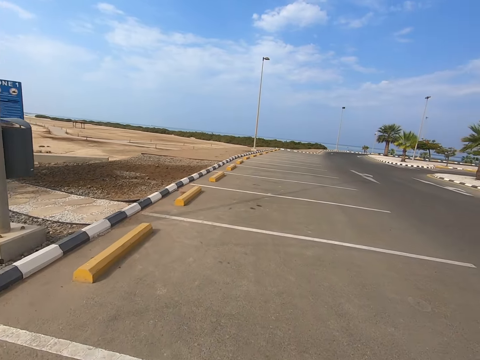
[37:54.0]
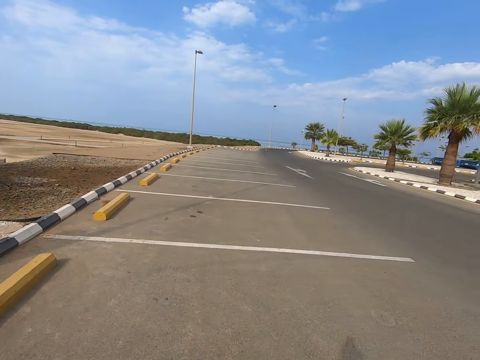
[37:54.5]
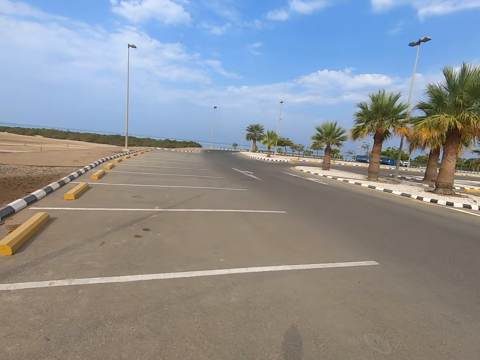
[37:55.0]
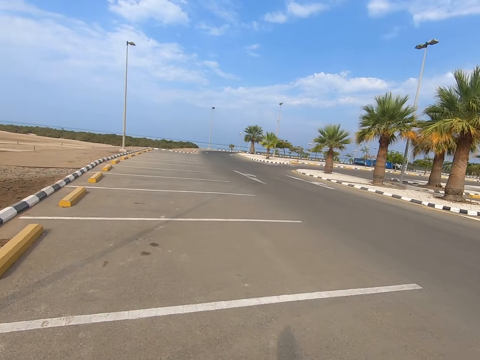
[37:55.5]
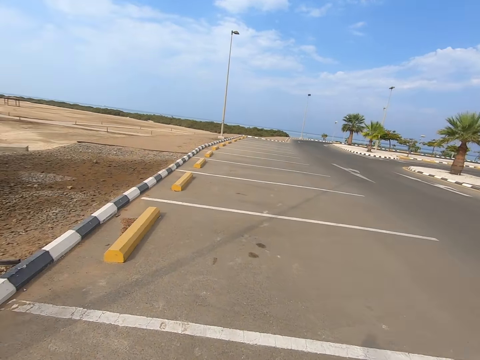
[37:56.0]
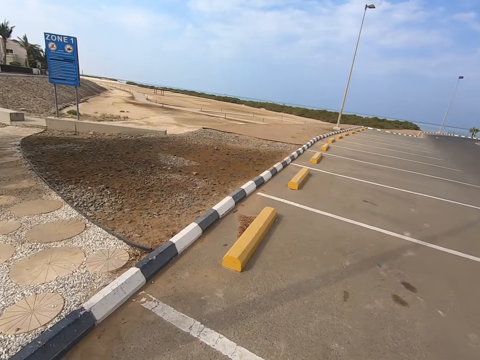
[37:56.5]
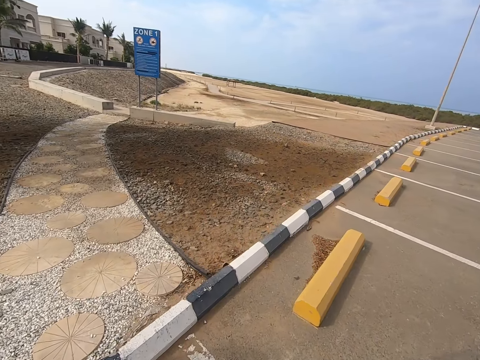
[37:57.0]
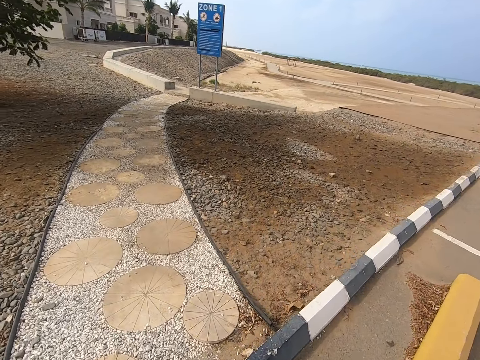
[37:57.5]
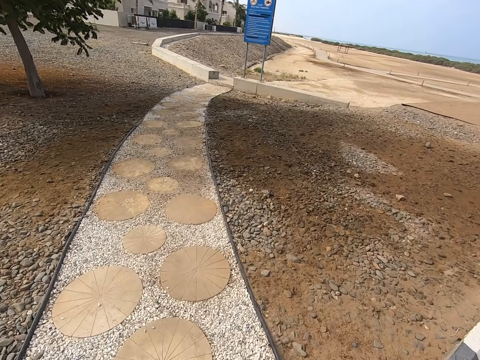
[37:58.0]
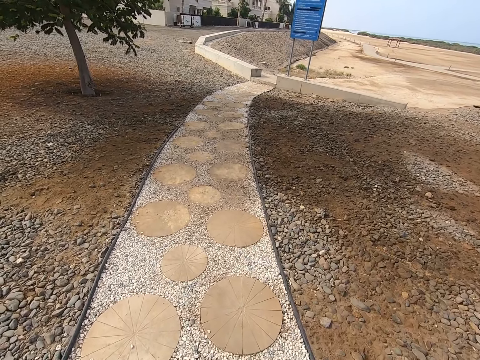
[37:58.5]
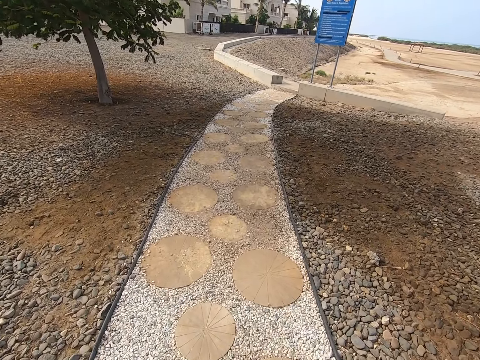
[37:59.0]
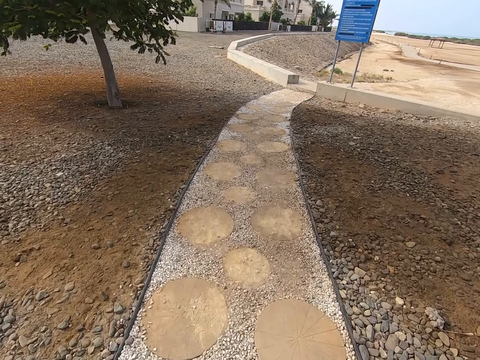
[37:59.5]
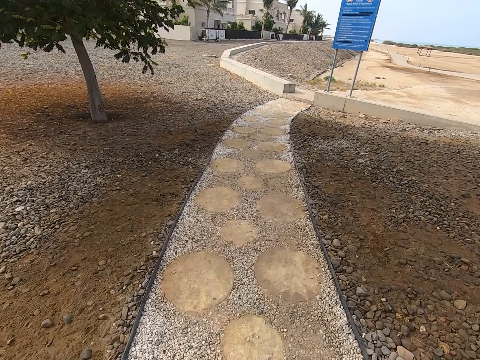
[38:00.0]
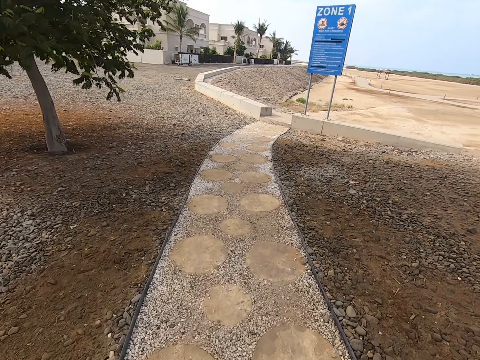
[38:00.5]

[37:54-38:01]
The camera wearer turns left.

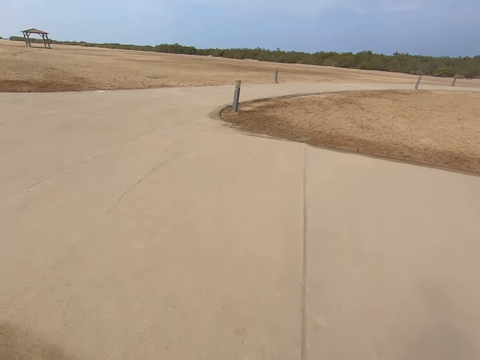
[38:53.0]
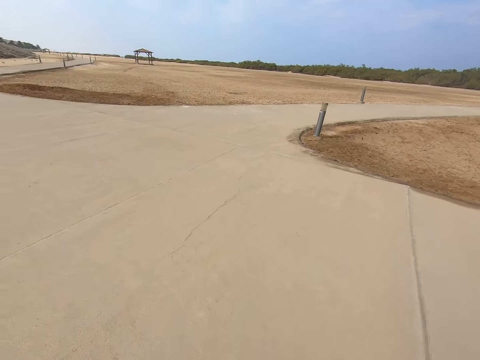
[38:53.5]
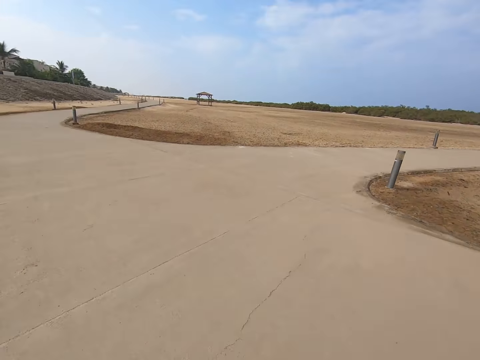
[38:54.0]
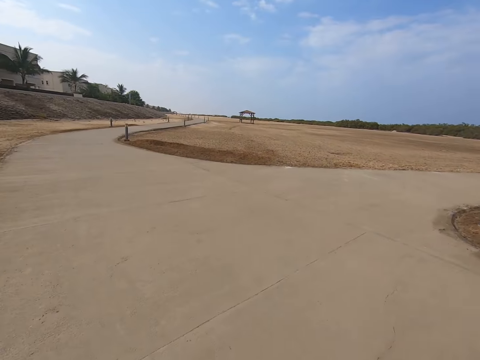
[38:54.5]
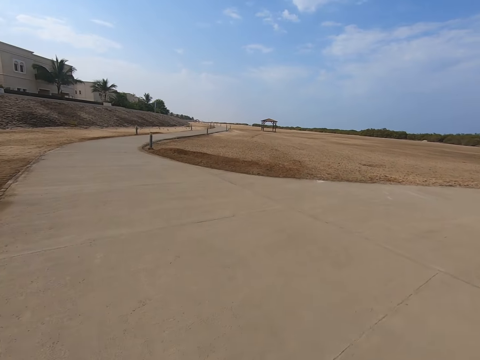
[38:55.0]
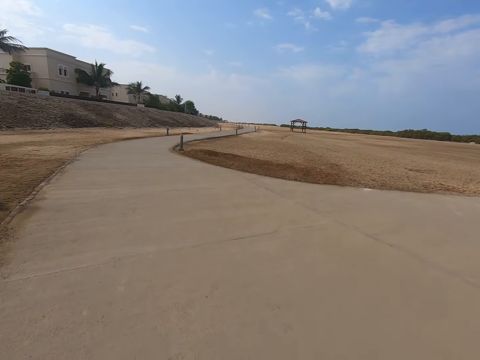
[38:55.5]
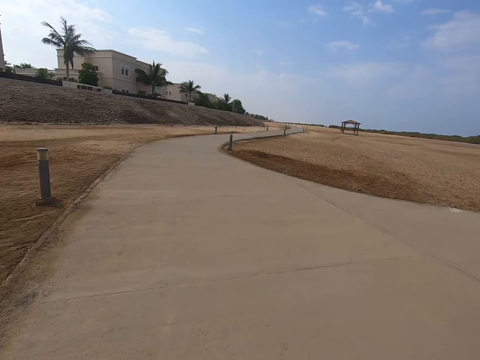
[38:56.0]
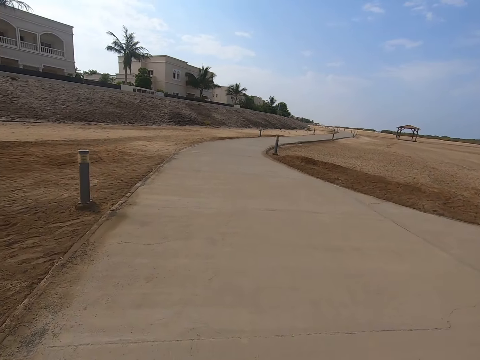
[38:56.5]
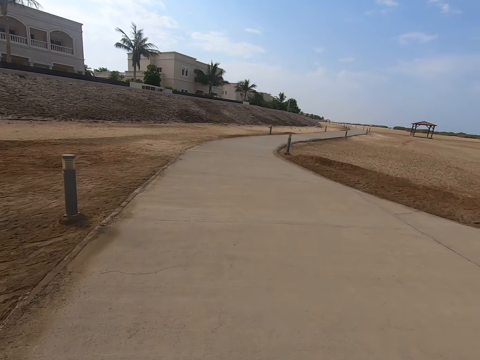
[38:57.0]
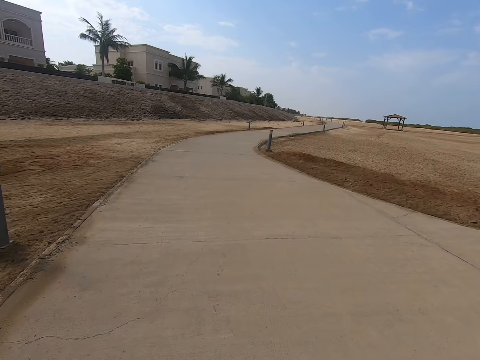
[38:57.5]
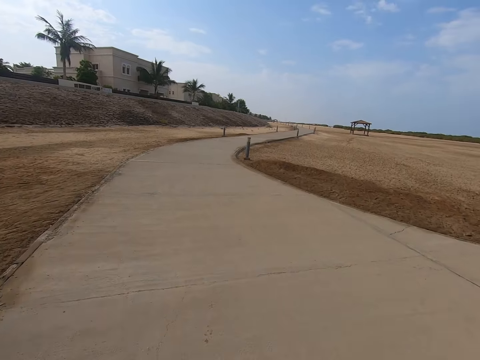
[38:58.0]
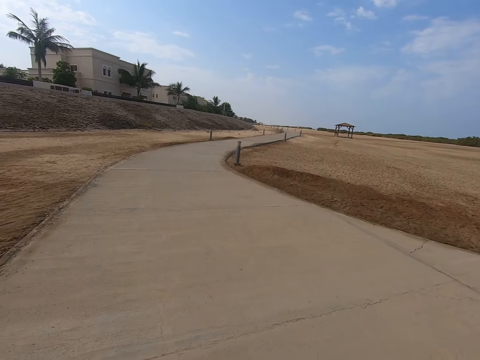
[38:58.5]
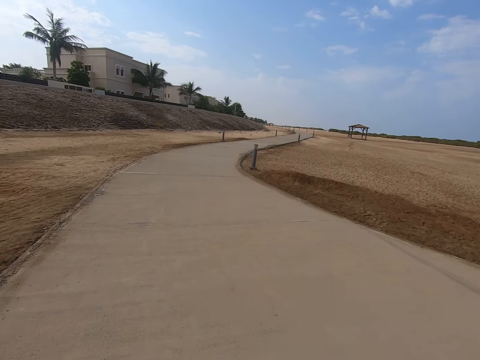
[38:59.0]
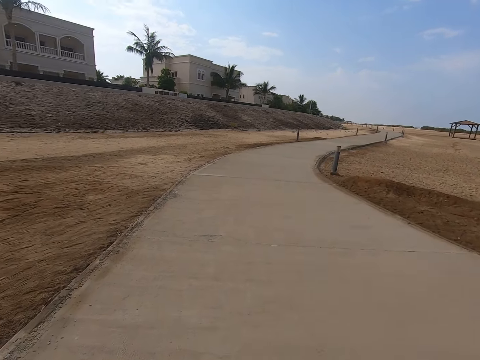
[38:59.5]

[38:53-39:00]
The camera wearer turns left.

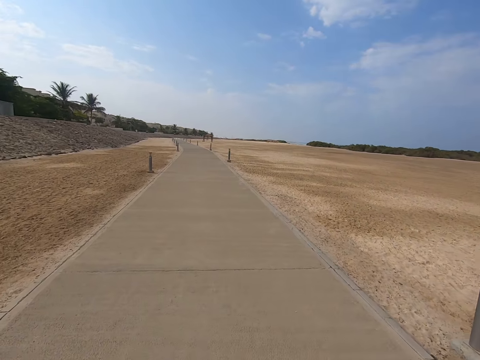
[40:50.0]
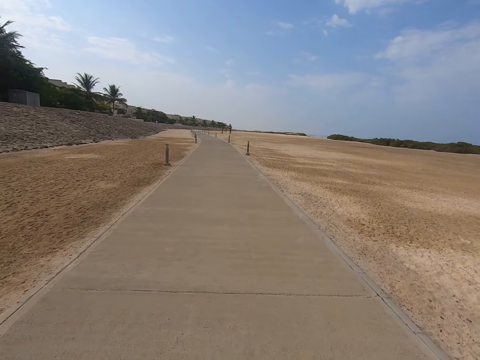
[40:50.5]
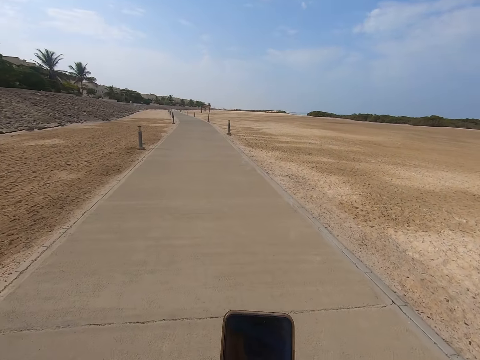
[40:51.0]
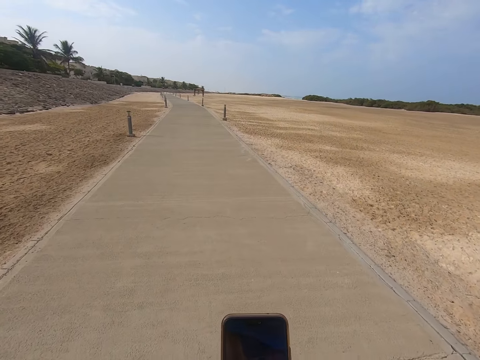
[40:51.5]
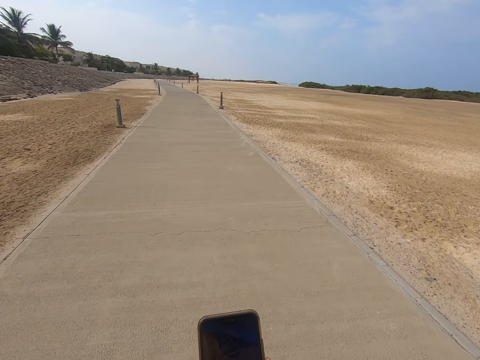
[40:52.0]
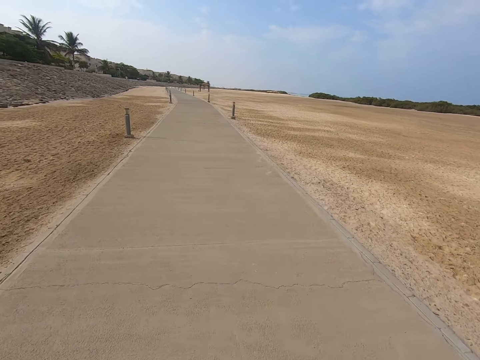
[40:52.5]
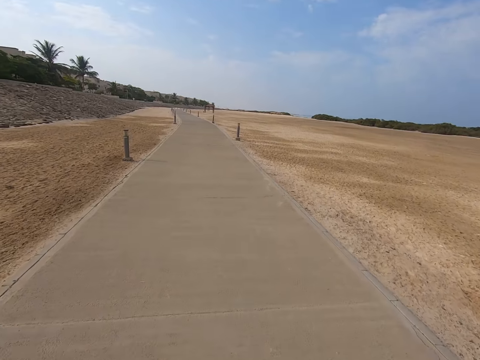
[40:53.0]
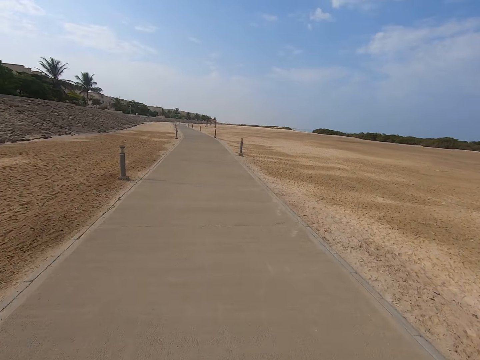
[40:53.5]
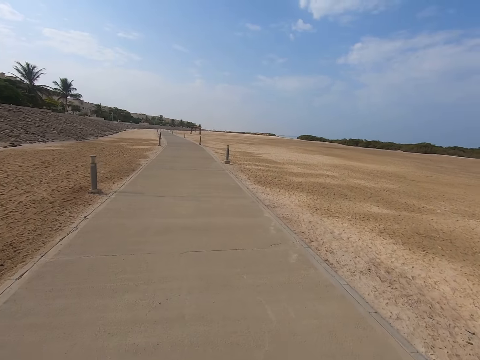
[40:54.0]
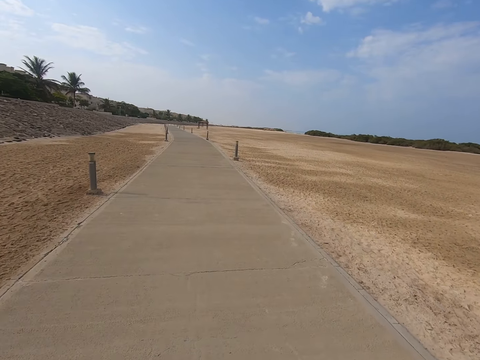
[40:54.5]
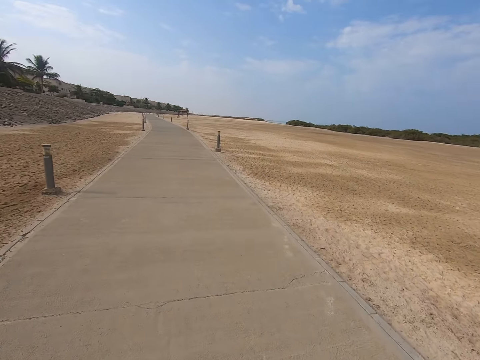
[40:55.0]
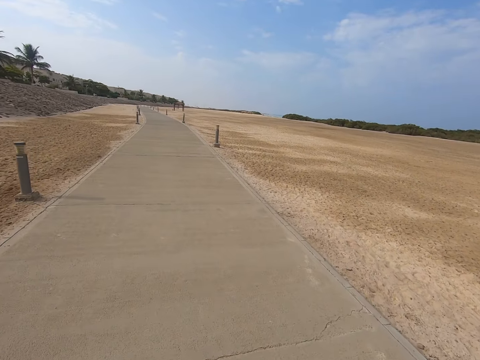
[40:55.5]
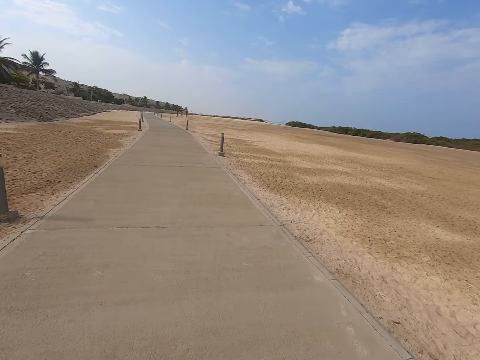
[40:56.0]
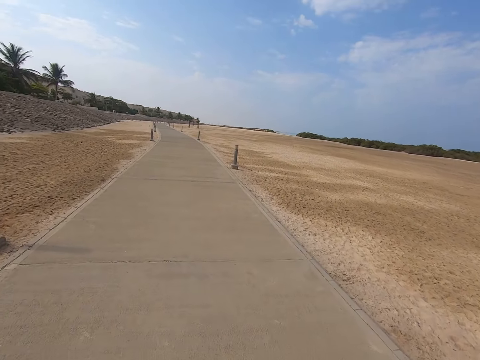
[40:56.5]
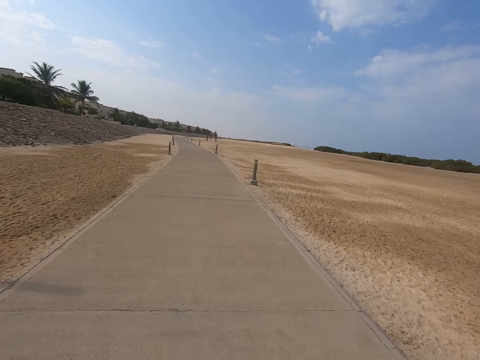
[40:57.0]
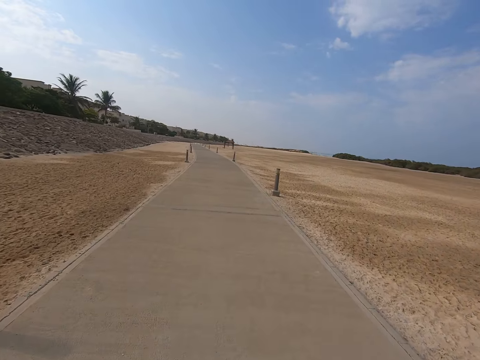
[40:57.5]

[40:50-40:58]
The camera wearer holds a phone. They walk.

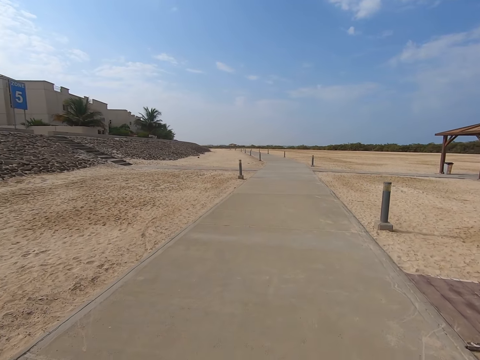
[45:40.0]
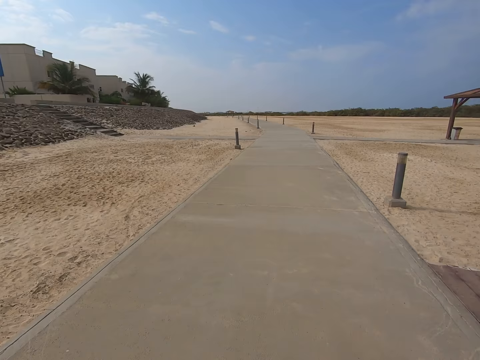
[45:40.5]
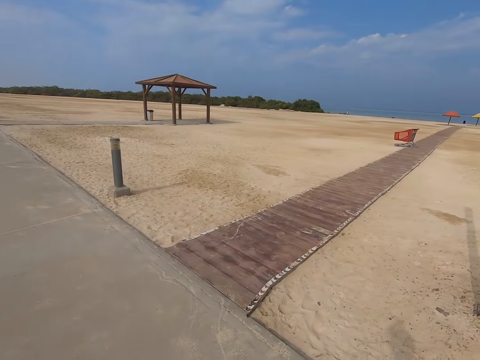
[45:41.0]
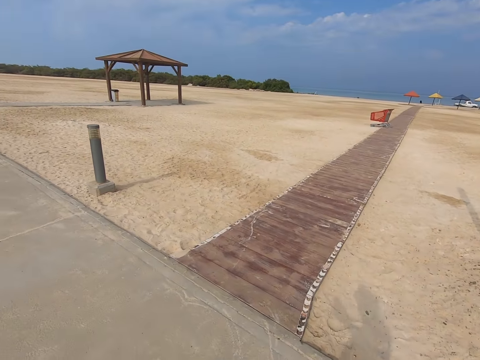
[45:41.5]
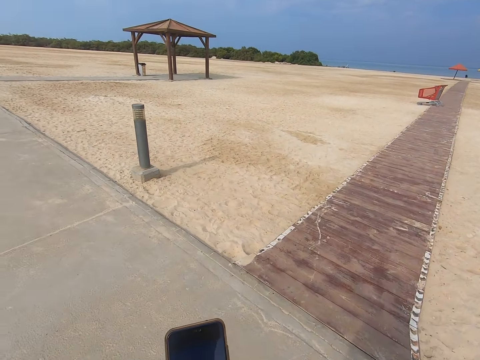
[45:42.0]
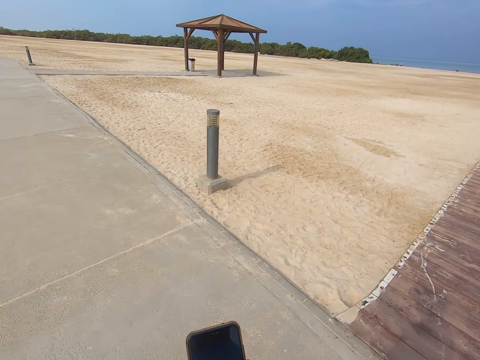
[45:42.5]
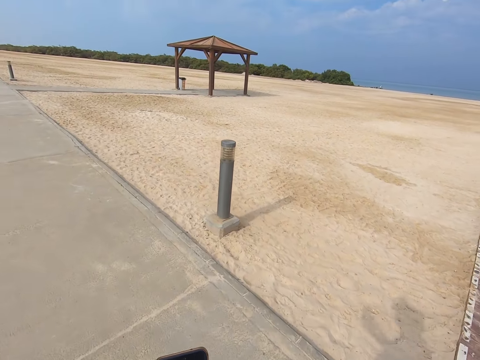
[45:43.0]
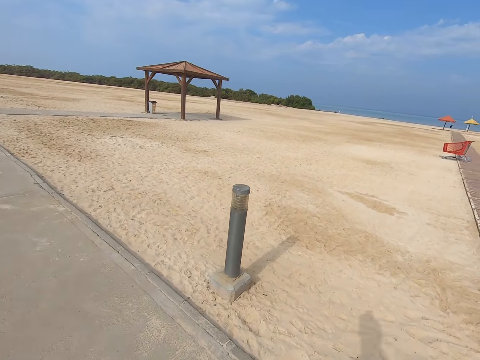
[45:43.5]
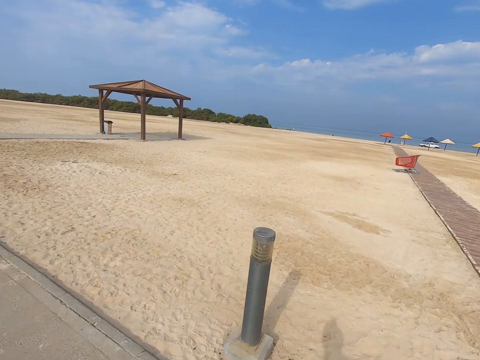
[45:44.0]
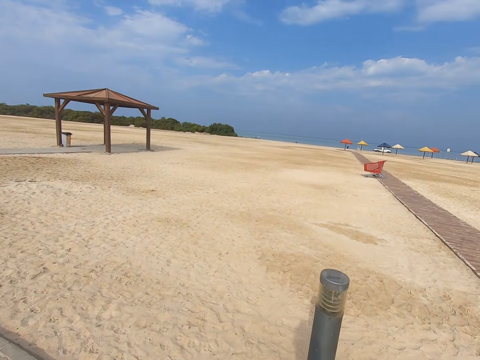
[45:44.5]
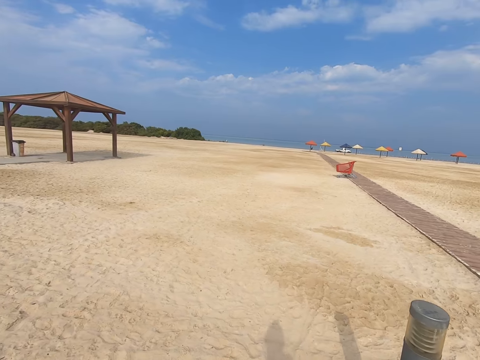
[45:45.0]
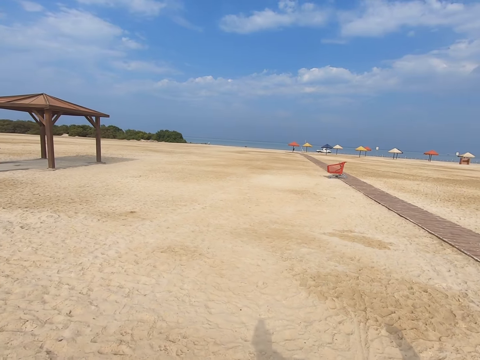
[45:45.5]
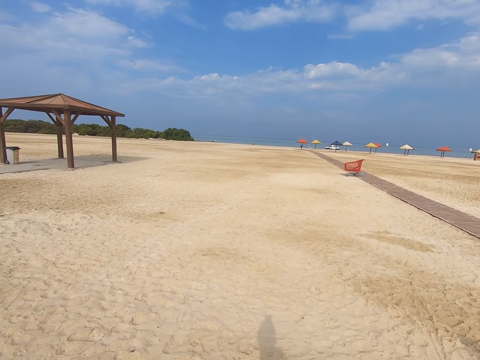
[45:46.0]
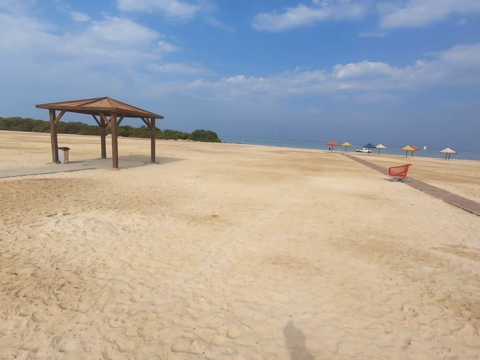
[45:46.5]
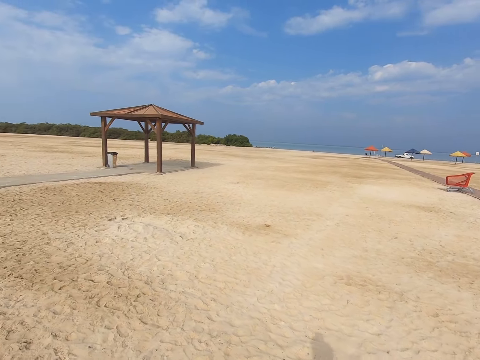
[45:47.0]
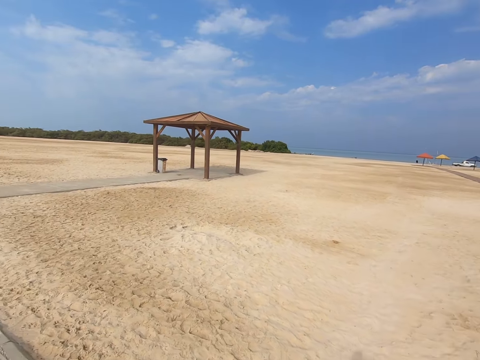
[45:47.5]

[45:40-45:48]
The camera wearer looks at the right side as they walk. They hold a phone.
